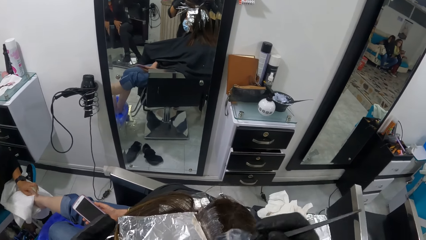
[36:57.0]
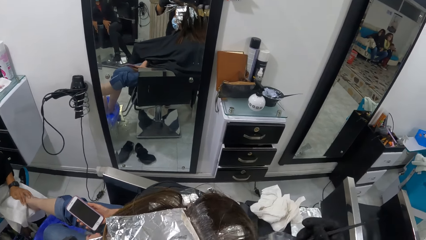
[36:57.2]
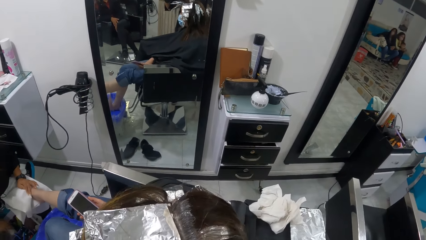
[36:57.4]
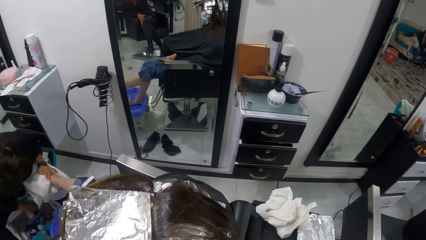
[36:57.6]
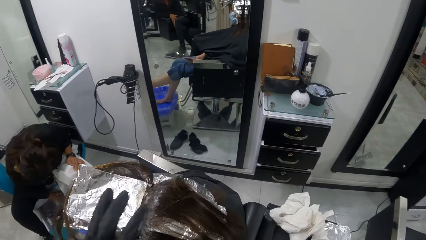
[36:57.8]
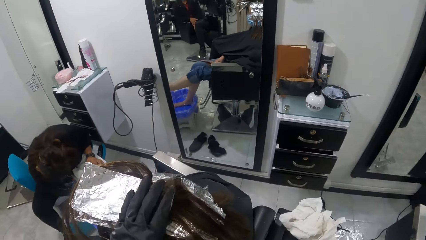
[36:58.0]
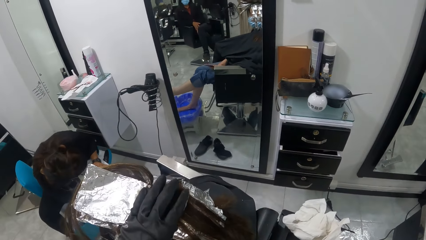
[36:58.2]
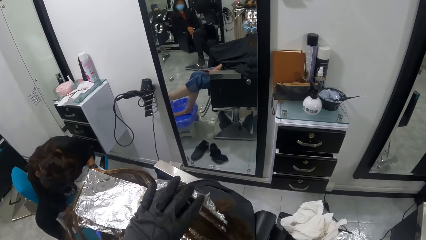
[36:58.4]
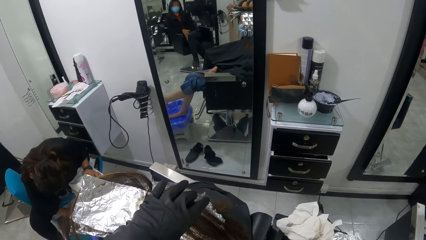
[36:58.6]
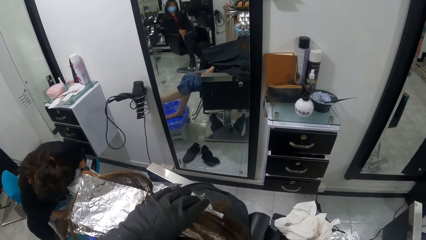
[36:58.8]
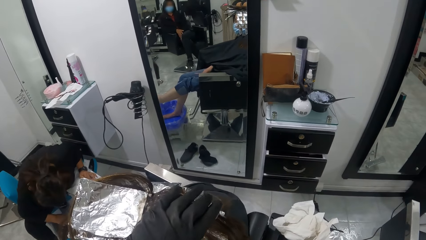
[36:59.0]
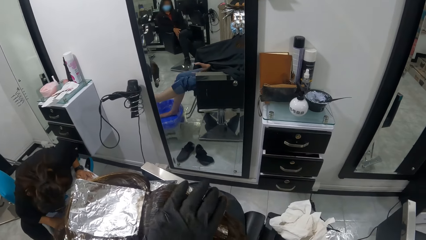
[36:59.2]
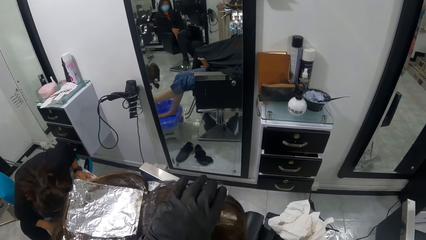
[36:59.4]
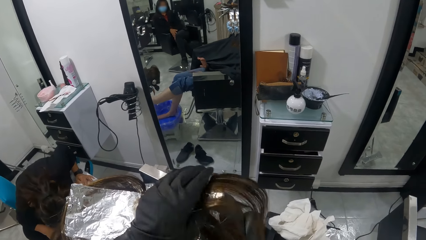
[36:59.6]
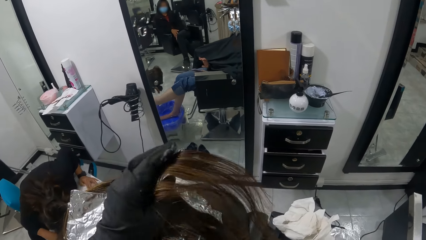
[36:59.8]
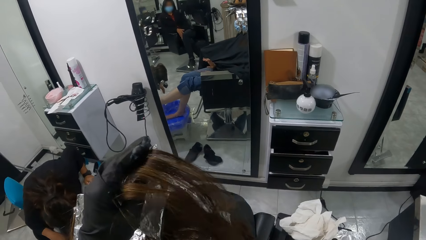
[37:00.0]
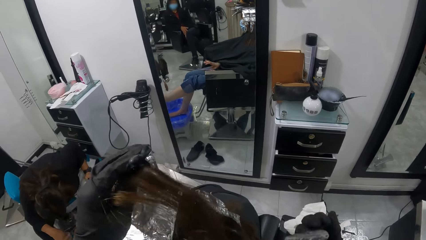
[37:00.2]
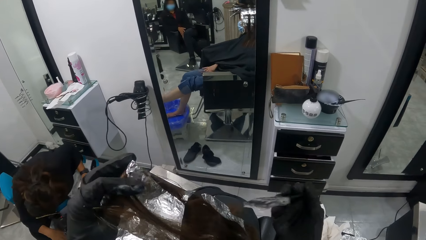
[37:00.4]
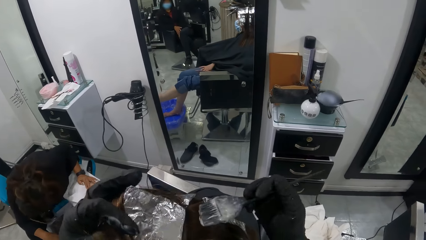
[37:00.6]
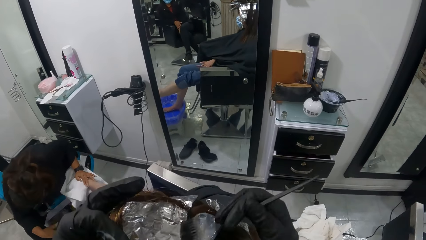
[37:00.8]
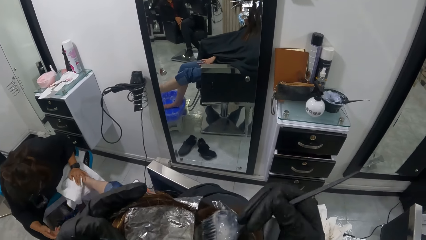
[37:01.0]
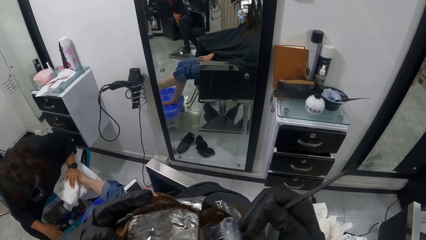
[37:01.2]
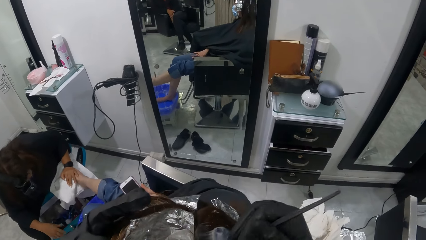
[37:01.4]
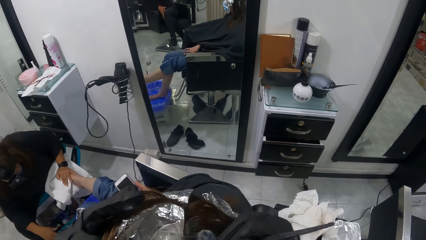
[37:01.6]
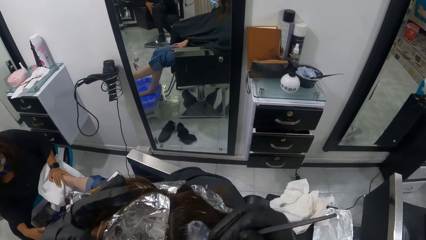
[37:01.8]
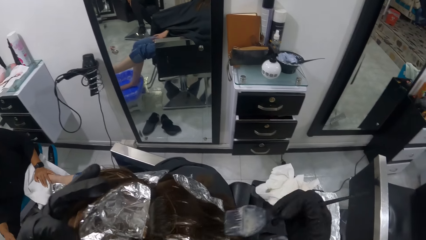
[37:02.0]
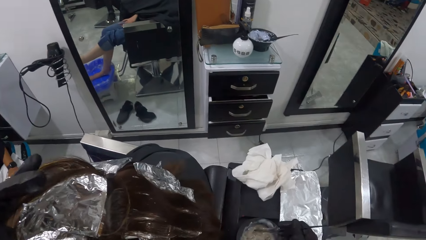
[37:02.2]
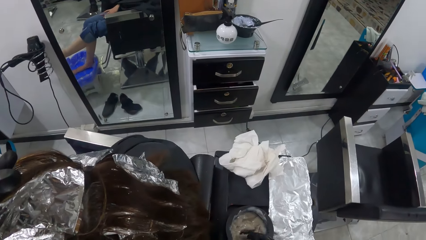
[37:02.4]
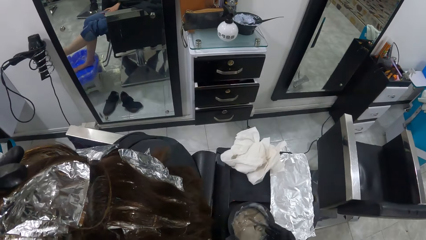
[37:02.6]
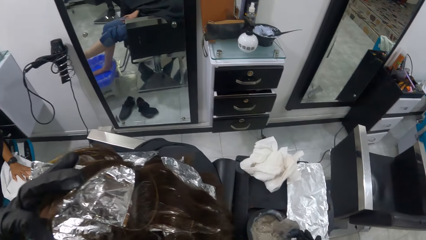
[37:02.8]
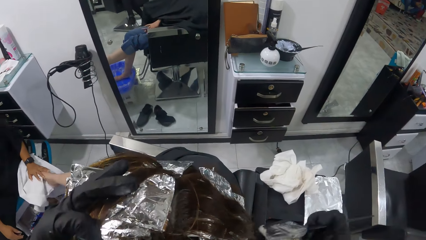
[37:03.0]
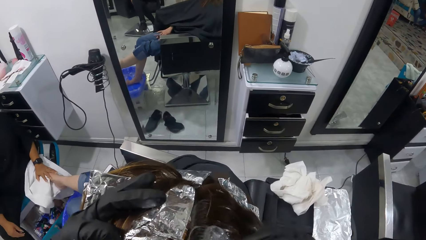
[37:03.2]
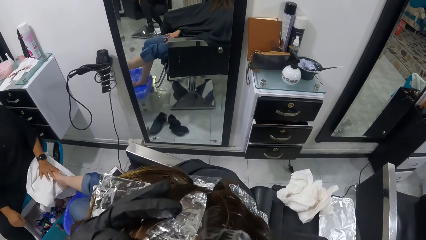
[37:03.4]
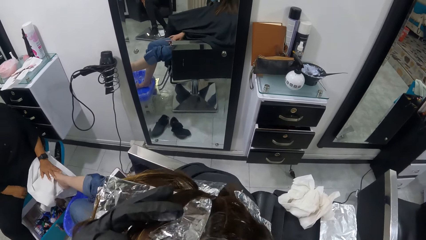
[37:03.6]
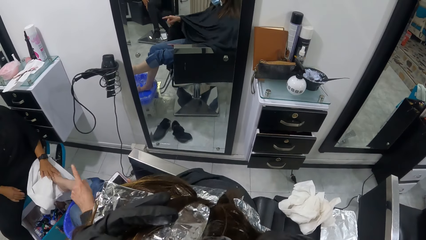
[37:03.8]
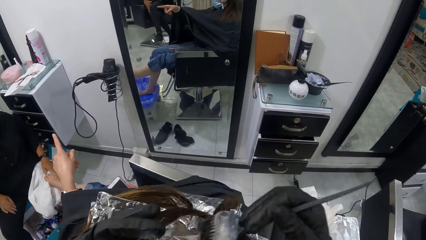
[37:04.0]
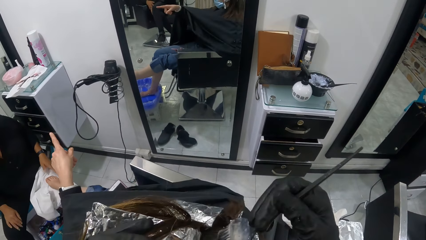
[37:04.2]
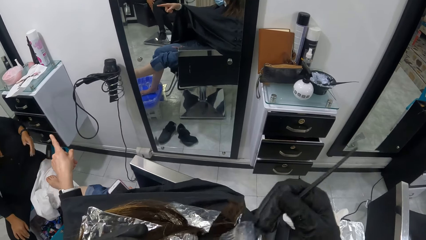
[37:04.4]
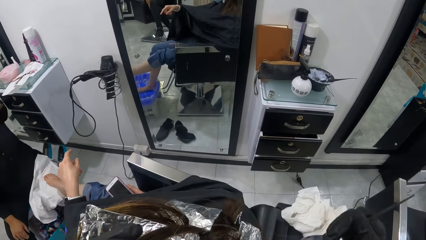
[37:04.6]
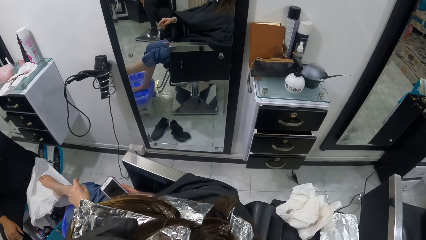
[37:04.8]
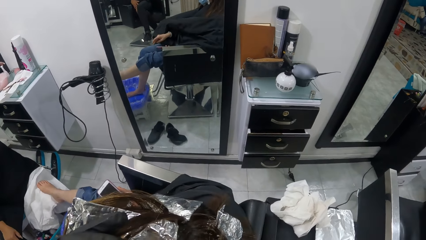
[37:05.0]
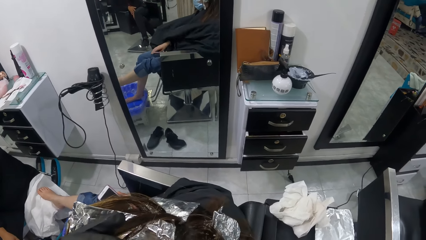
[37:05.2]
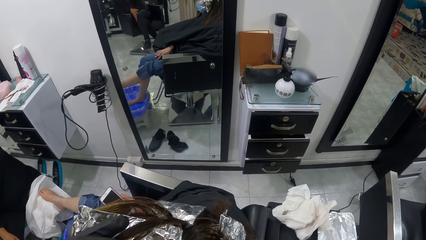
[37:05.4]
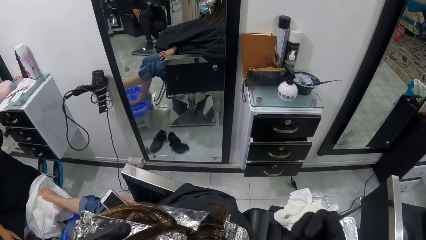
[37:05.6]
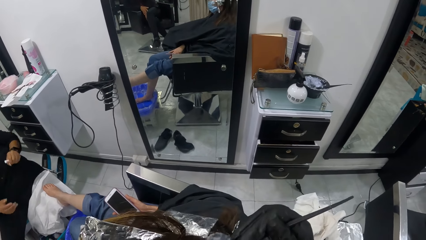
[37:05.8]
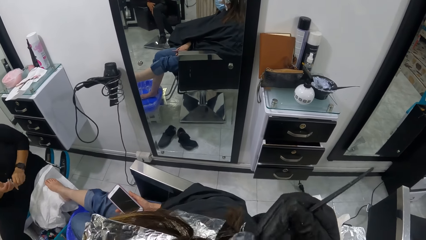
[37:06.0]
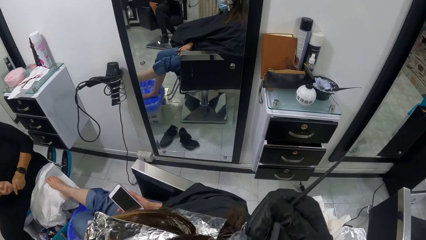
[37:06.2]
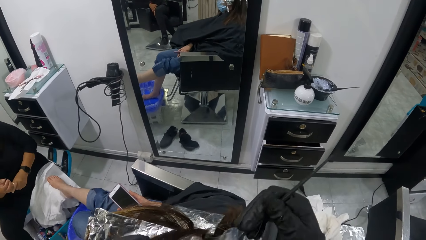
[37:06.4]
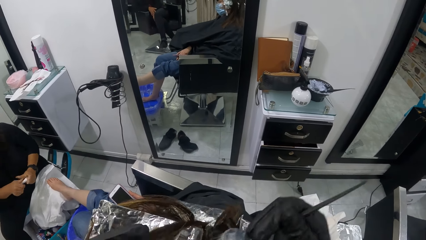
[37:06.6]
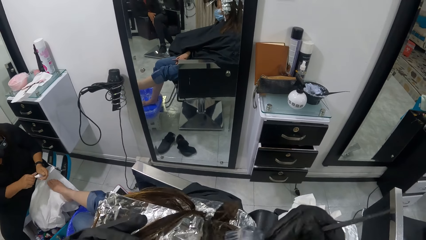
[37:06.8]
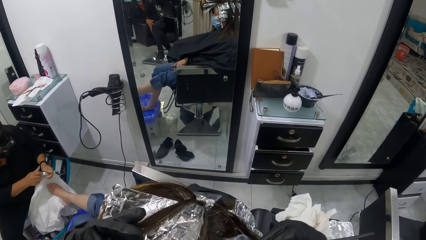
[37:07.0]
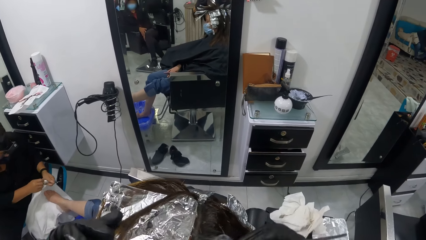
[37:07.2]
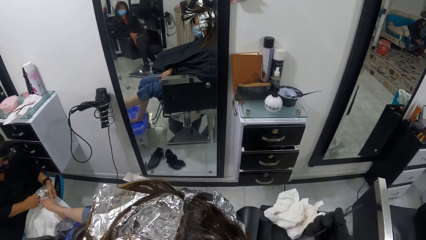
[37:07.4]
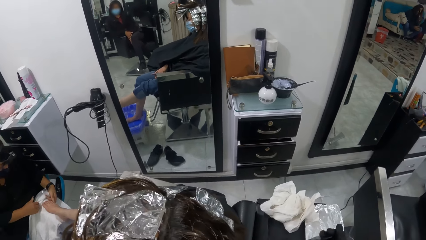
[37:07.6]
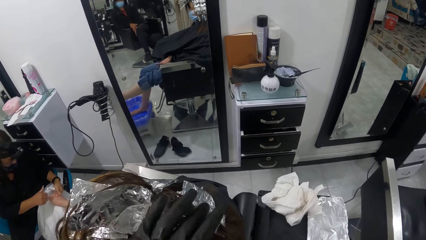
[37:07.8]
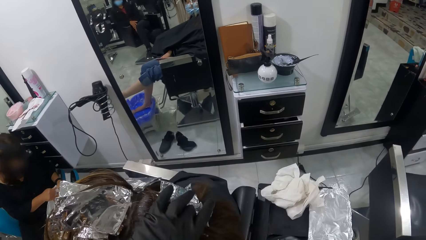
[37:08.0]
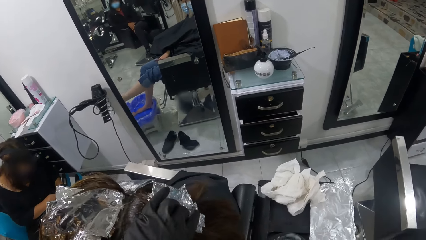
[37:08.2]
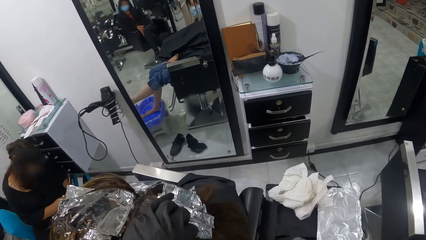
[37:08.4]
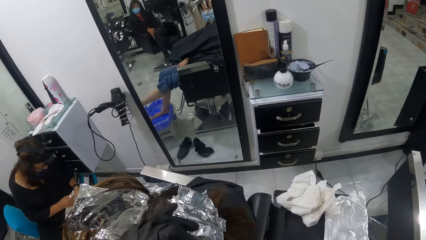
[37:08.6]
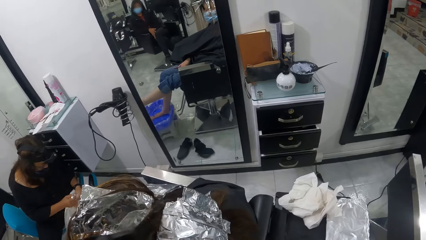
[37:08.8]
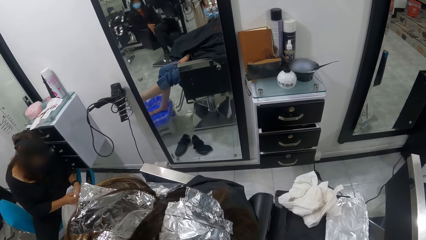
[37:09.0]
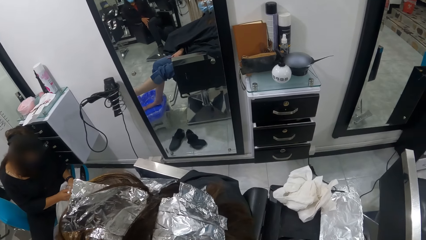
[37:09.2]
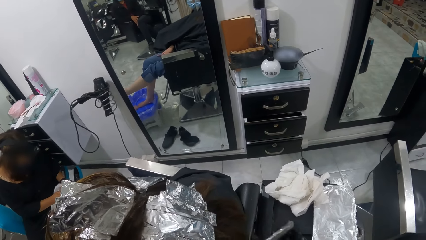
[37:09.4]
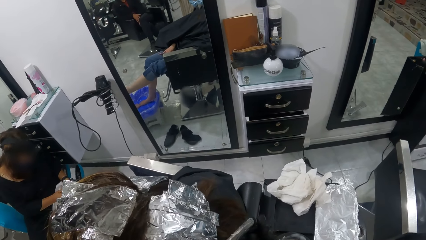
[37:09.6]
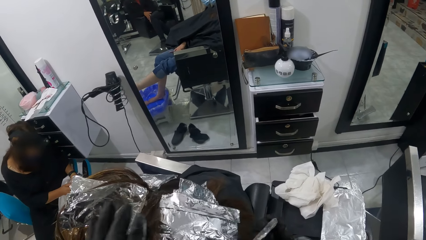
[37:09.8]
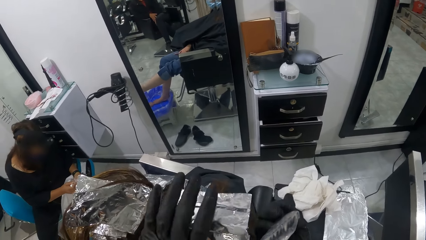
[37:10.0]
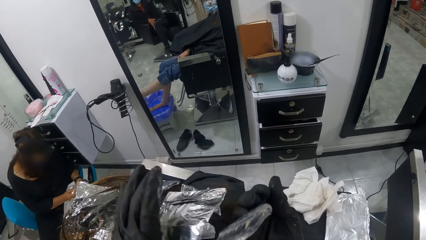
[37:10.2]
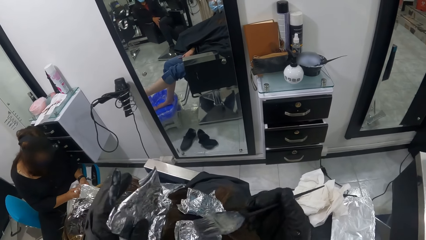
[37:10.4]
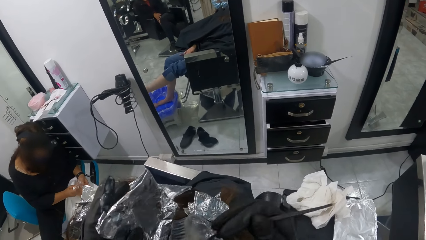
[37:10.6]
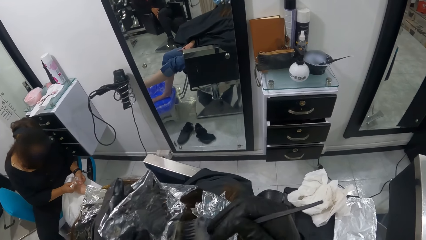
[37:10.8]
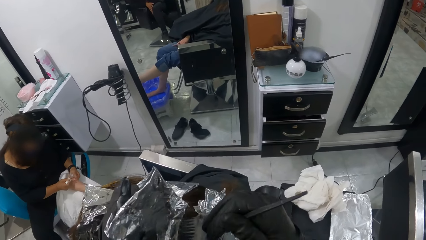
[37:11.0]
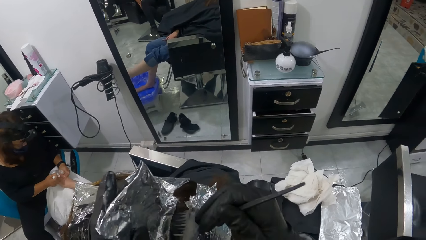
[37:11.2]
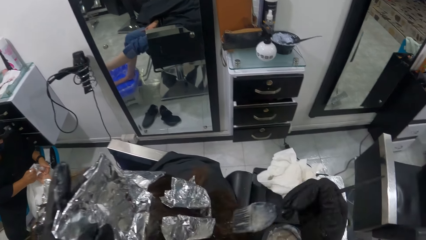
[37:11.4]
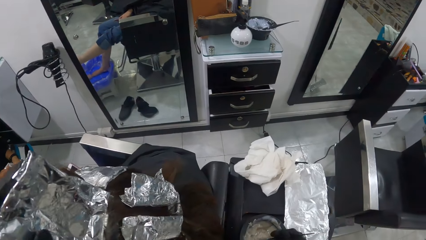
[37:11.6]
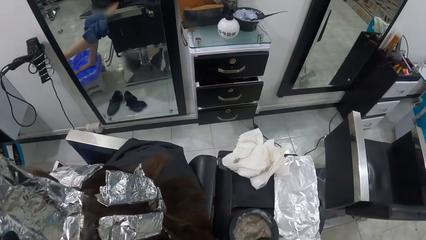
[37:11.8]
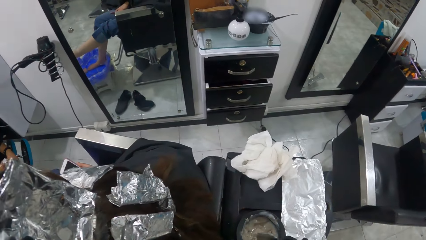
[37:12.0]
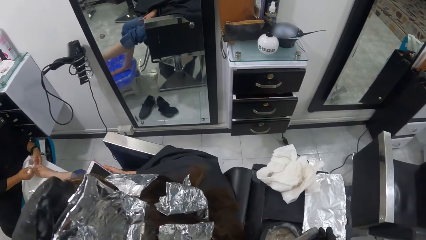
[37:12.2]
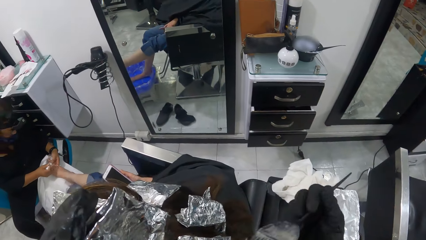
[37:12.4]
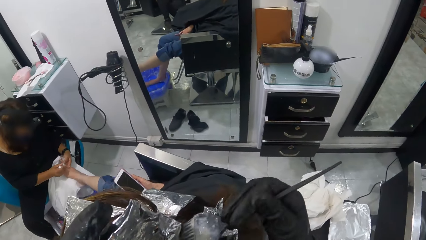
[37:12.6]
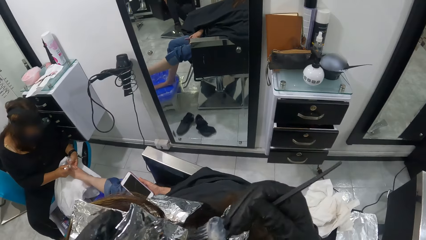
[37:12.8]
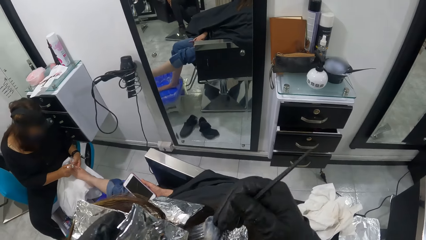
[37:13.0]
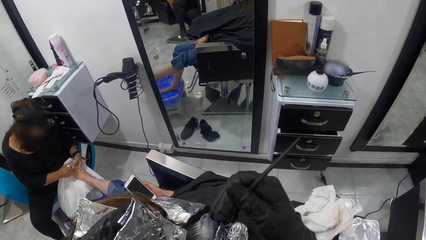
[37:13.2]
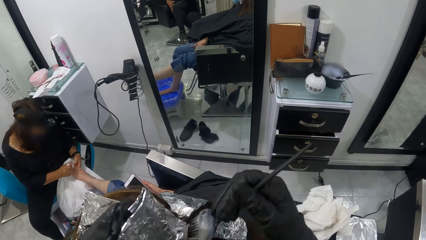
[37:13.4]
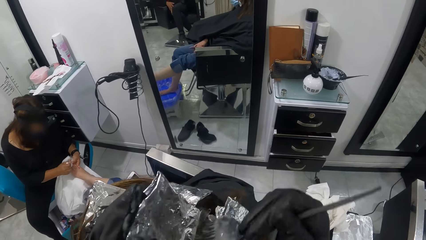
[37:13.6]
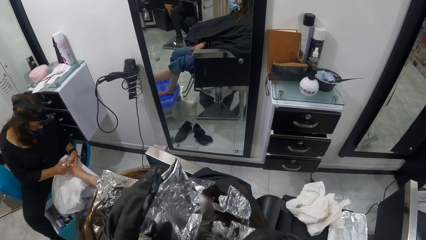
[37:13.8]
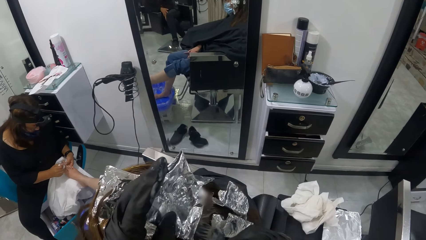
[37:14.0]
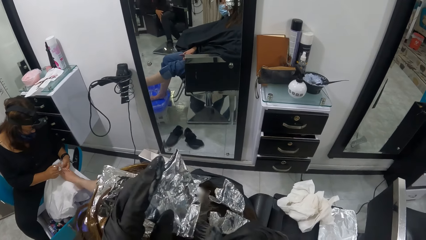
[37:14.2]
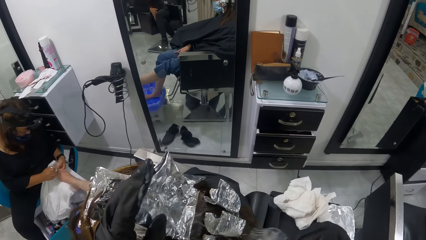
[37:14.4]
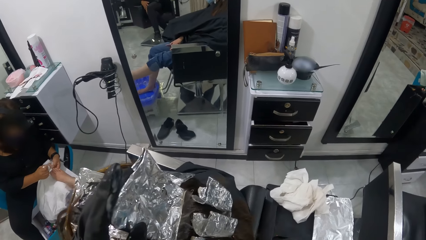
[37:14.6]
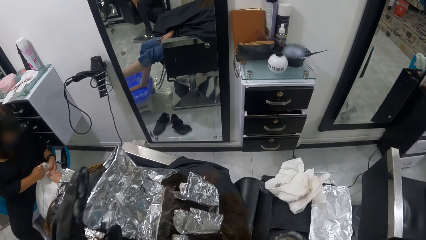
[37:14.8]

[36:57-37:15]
The camera wearer holds the hair of the woman with her left hand. She rubs the cream in the brush on the hair of the woman with her right hand. She dips the brush in her right hand into the bowl containing the cream on the table. She rubs the cream in the brush on the hair of the woman with her right hand. Another woman interacts with the woman. The other woman picks up a nail polish from the cabinet on the wall with her left hand. The other woman holds the nail polish with her hands. The camera wearer holds the hair of the woman with her left hand. She lifts an aluminum foil on the head of the woman with her right hand. She holds the aluminum foil with her left hand. She moves the perm paper on the woman's head with her left hand. She rubs the cream in the brush on the hair of the woman with her right hand. The other woman paints the right leg of the woman with the nail polish brush in her right hand. The camera wearer dips the brush in her right hand into the bowl containing the cream on the table. She rubs the cream in the brush on the hair of the woman with her right hand.
